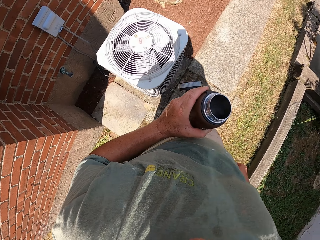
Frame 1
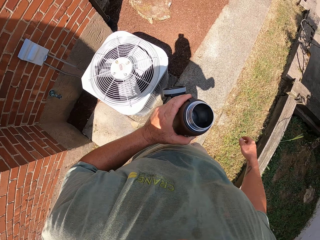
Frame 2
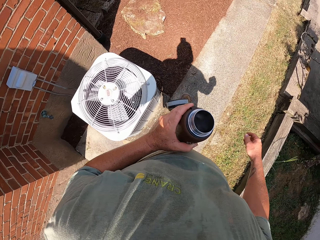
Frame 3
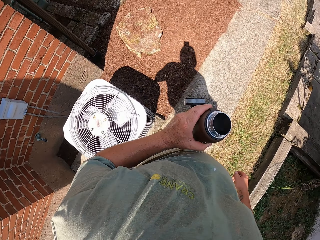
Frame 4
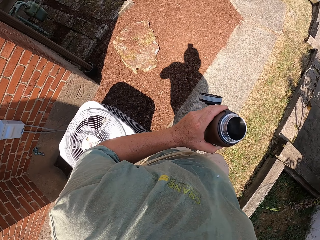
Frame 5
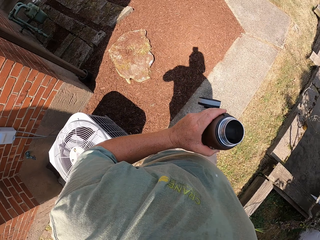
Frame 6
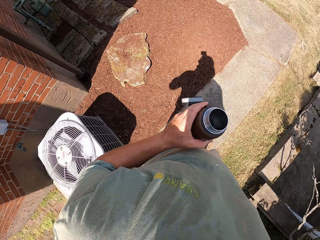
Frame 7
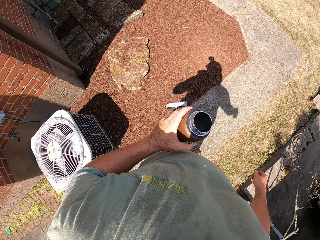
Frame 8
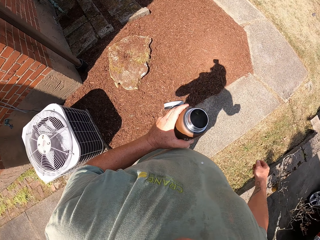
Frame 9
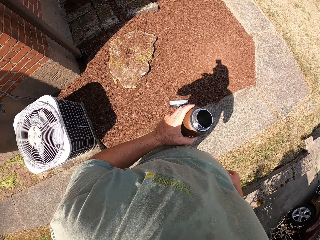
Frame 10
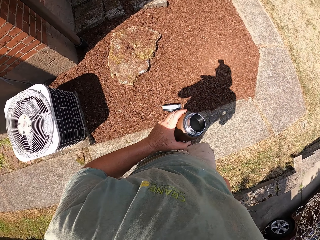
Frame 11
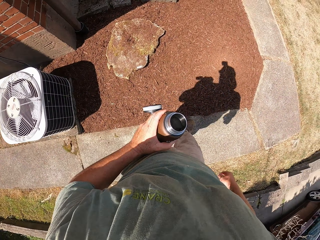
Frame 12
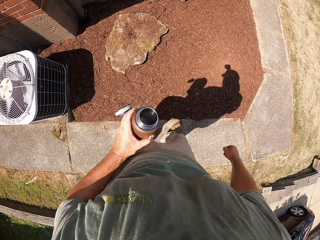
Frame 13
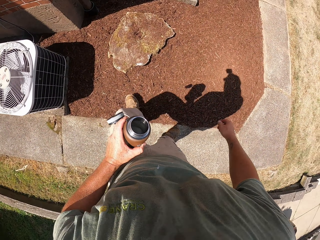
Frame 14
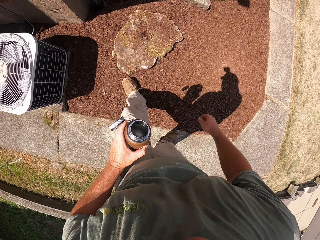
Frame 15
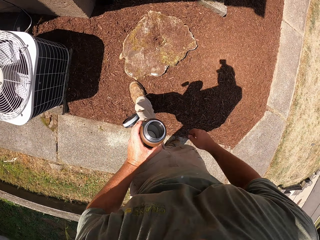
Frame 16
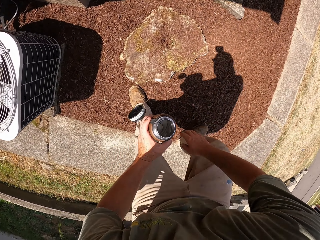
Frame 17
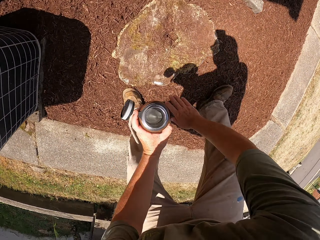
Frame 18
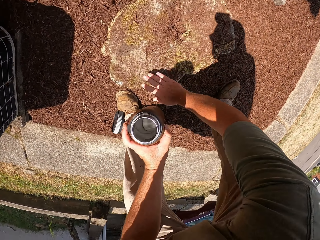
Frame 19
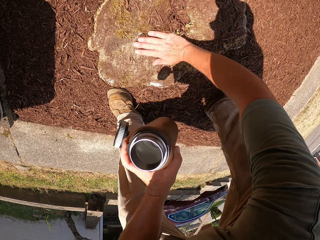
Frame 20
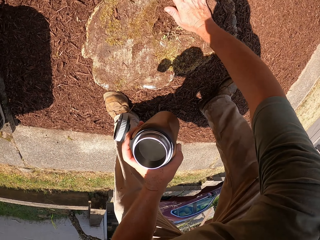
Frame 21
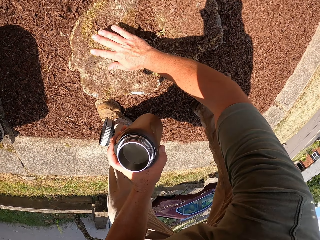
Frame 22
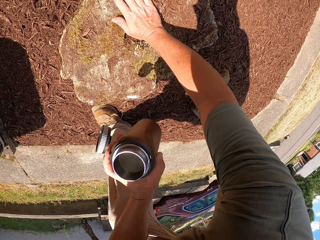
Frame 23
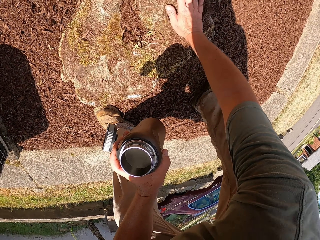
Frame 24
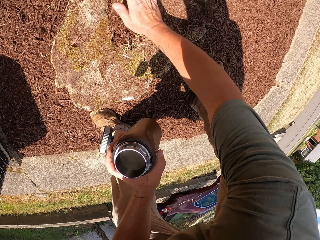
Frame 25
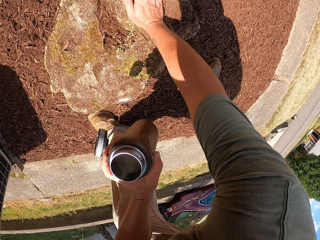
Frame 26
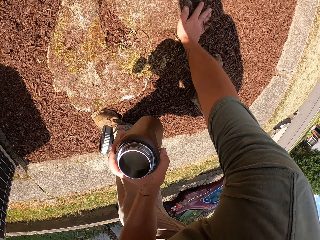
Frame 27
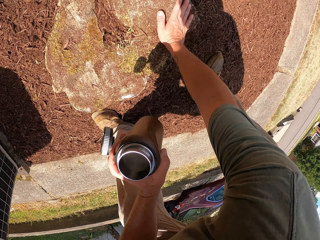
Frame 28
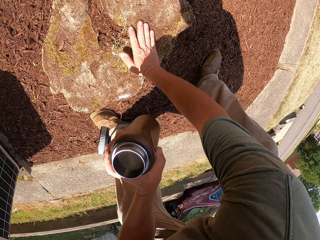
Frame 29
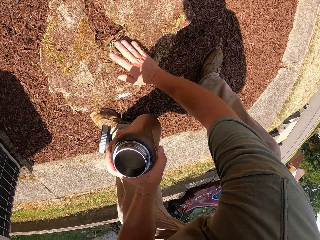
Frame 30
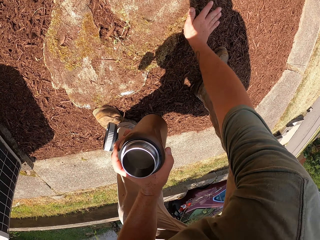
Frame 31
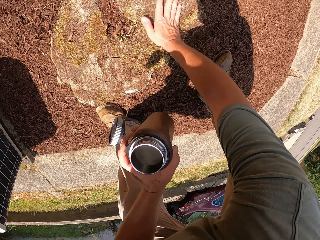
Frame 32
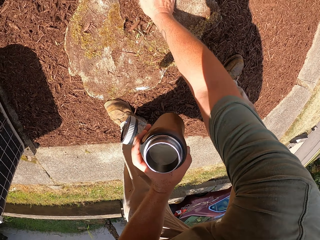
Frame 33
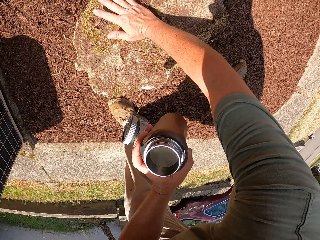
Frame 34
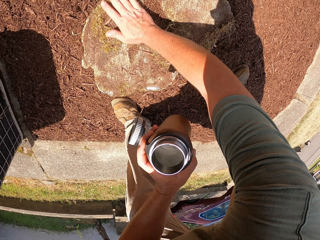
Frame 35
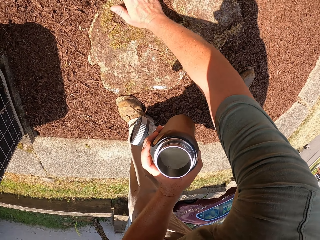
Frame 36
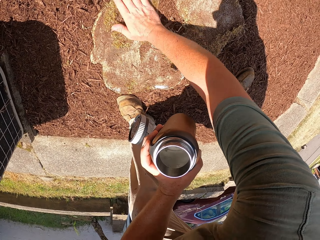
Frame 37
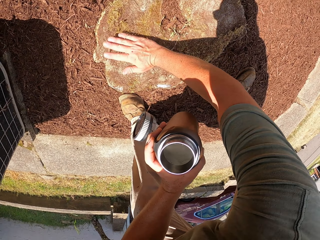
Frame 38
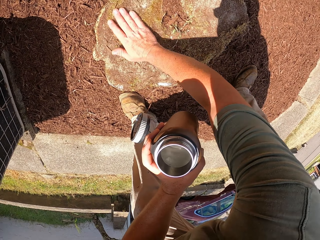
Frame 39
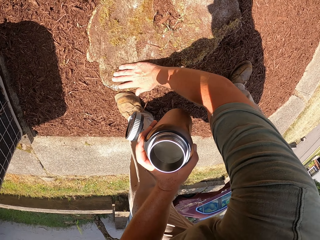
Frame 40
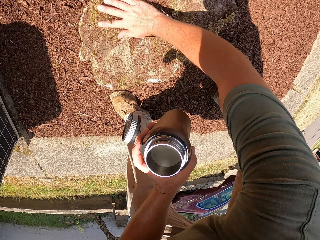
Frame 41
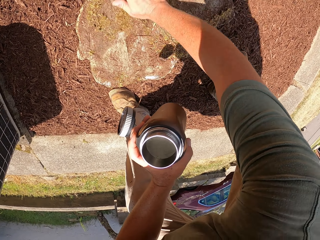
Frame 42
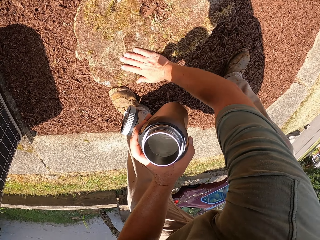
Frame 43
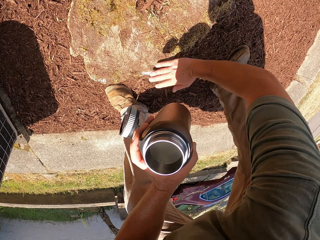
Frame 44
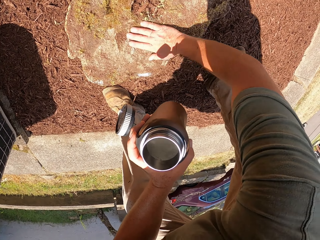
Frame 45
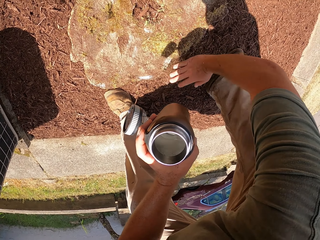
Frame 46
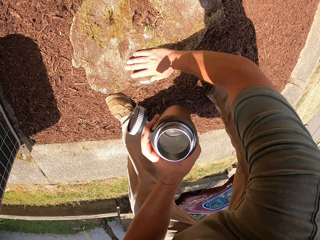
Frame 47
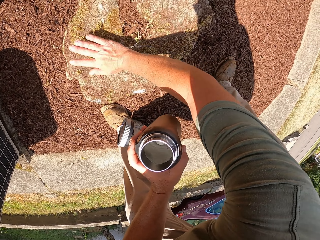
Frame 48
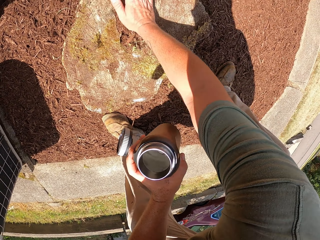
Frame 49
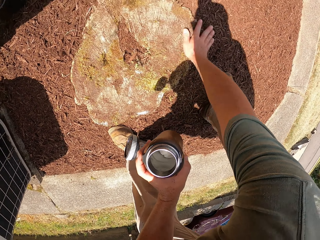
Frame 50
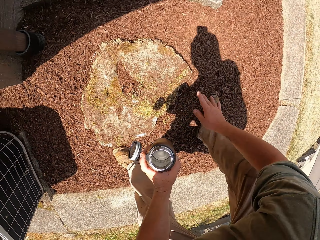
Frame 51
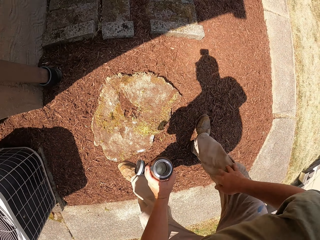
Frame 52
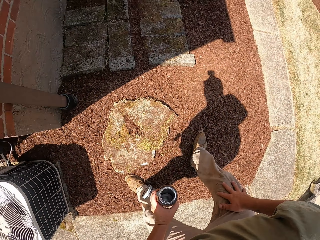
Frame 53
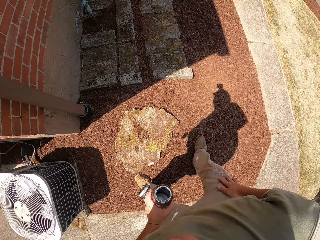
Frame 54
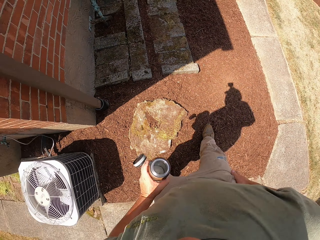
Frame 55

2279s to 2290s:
The camera wearer touches the sand with his hand. He wipes off the soil from the stone.

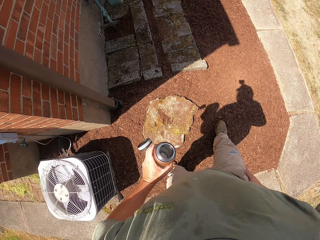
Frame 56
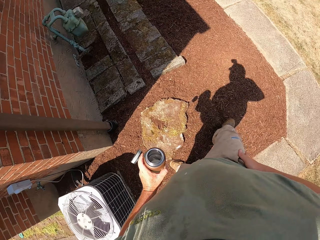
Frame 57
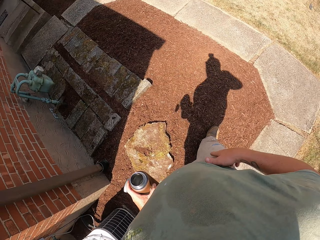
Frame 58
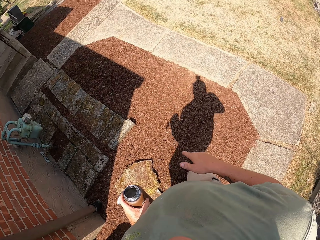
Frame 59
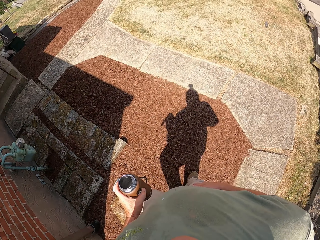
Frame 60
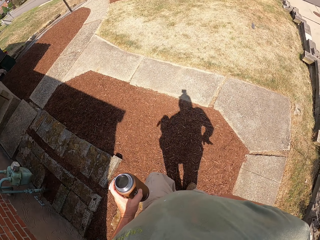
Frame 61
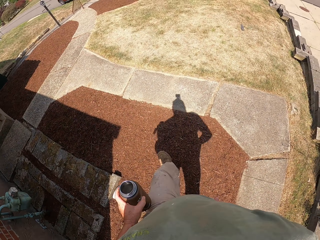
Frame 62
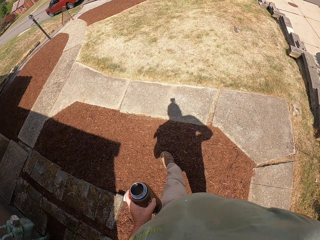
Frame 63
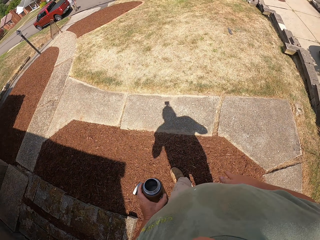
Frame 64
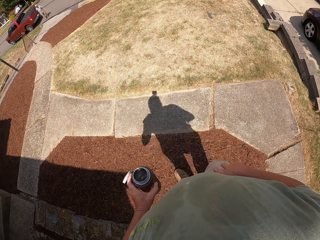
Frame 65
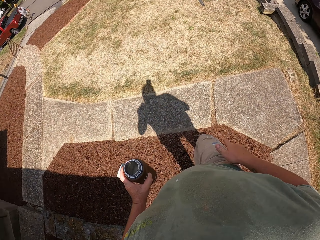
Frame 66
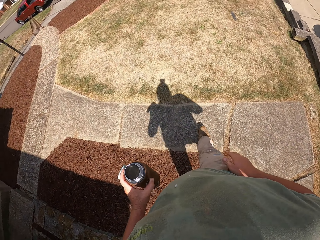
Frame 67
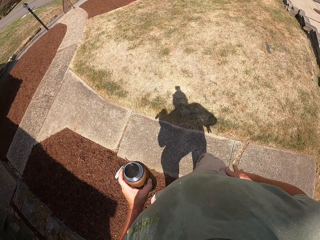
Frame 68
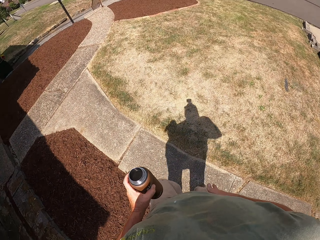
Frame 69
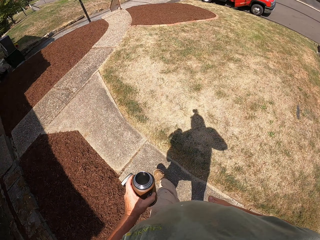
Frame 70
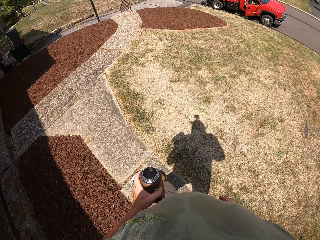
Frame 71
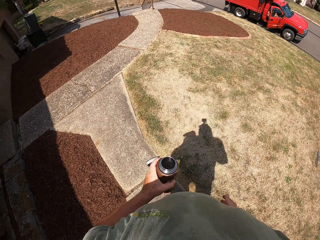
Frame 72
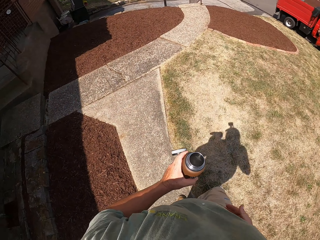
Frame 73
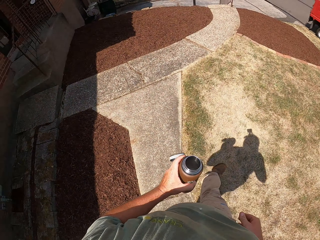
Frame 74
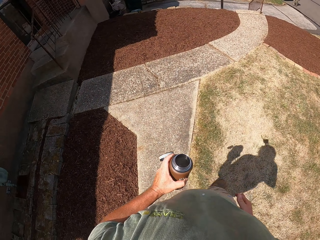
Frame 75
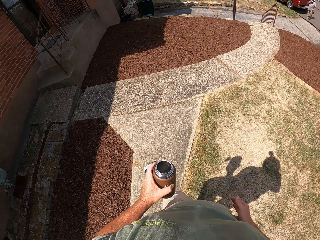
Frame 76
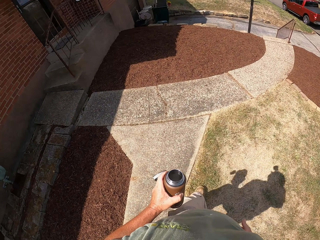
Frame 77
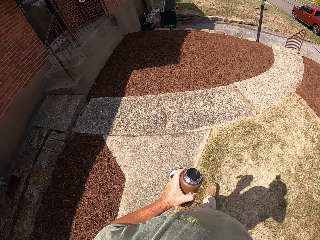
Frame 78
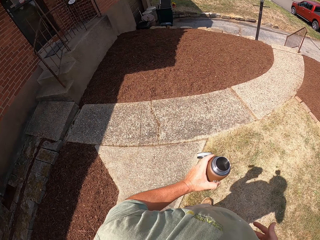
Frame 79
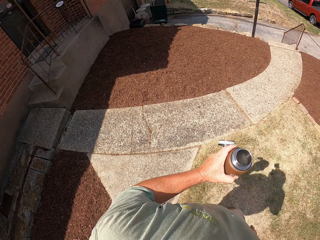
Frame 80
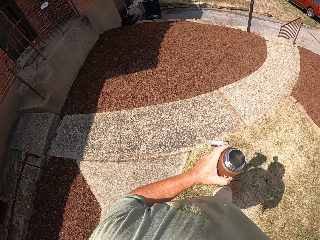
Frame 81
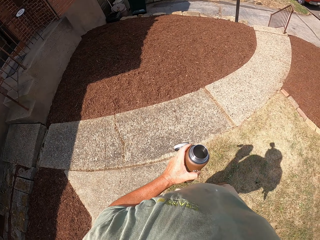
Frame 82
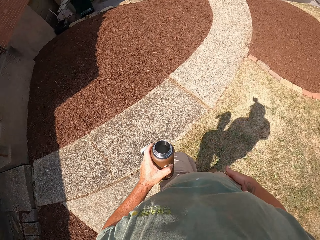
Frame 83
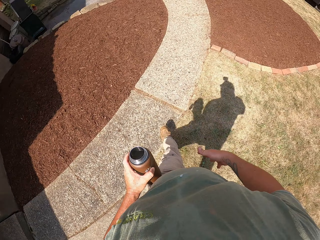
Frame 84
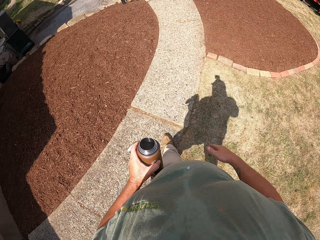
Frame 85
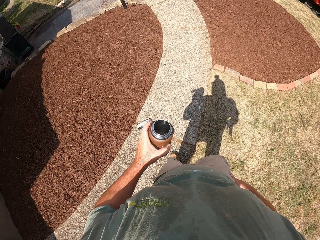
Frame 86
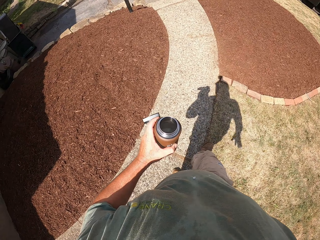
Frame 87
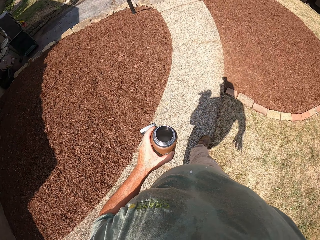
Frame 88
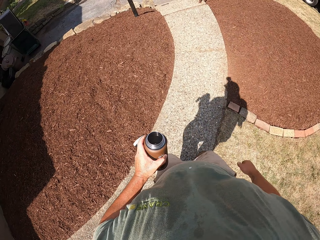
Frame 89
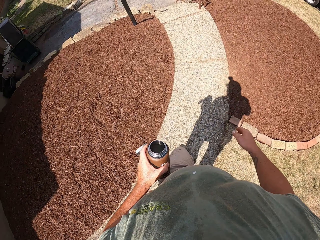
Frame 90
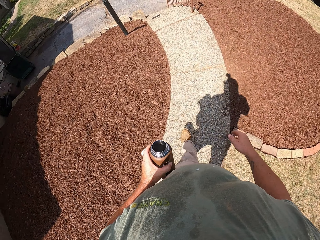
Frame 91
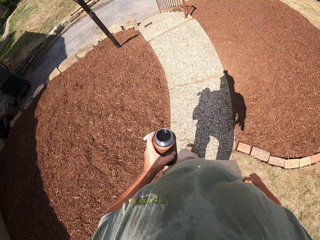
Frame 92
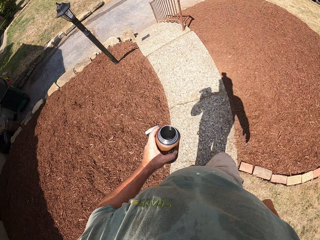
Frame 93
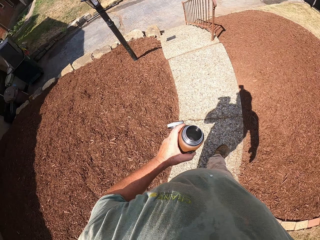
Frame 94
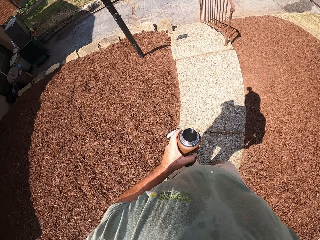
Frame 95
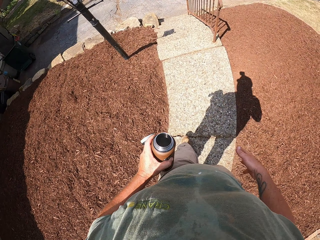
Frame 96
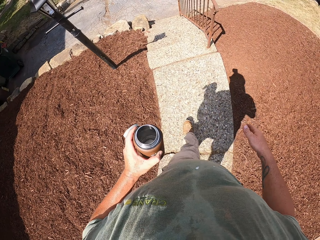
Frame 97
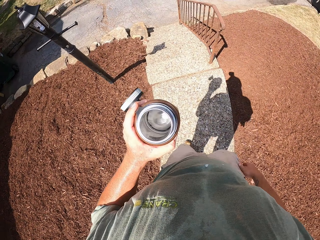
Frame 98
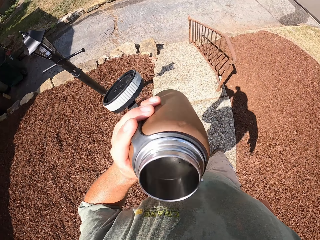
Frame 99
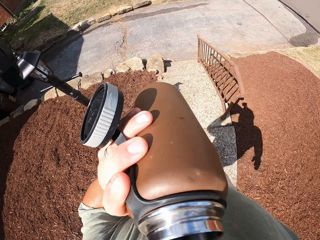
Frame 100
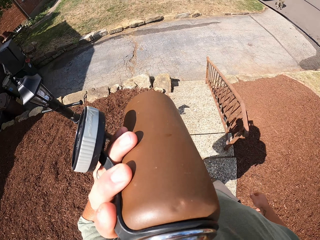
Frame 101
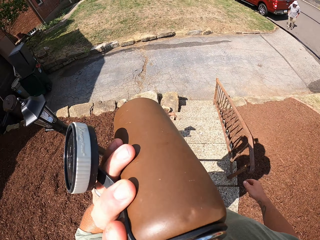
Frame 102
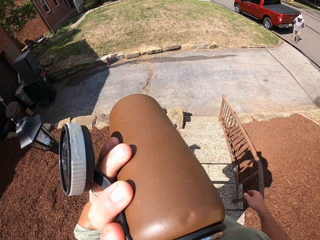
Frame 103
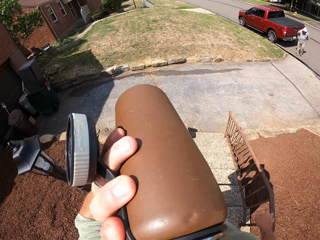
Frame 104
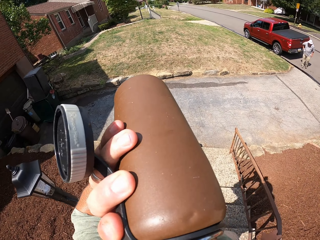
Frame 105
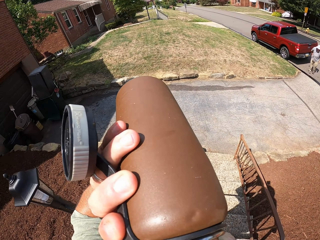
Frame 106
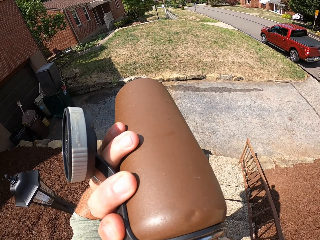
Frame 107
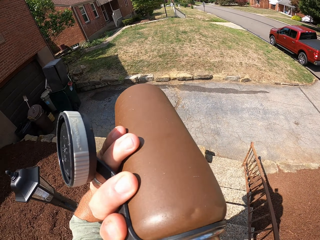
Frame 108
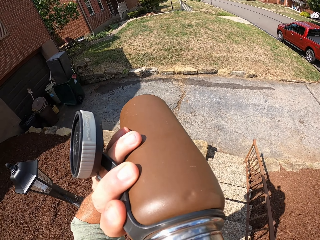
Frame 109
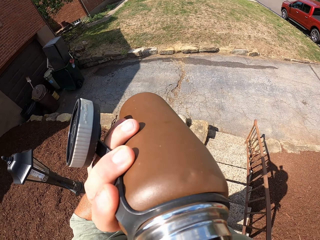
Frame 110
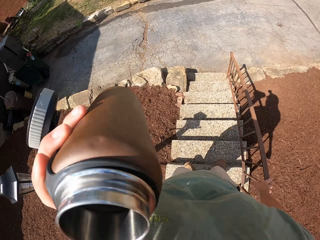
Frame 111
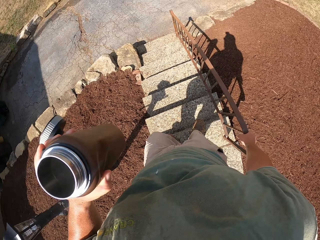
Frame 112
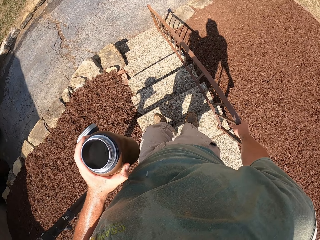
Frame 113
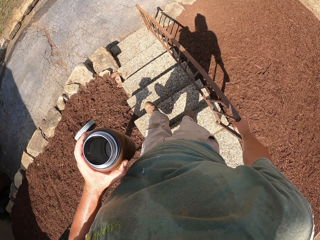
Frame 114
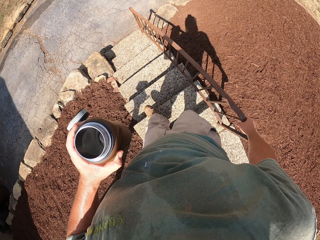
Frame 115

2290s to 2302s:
The camera wearer wipes his right hand on his trousers. He walks along the pavement. He drinks from the bottle.
